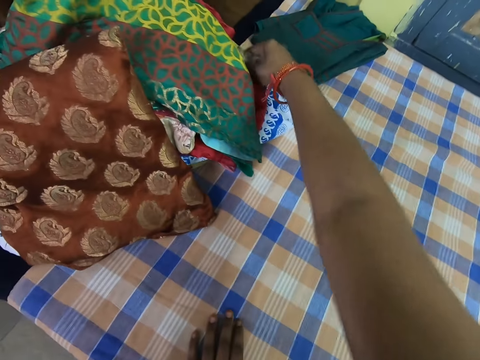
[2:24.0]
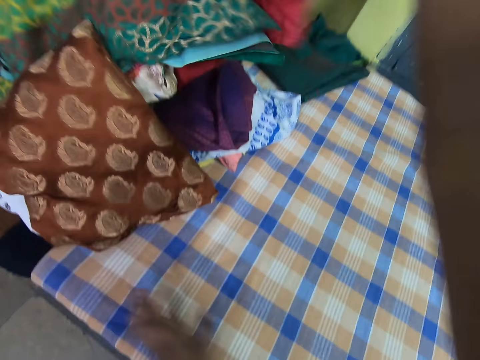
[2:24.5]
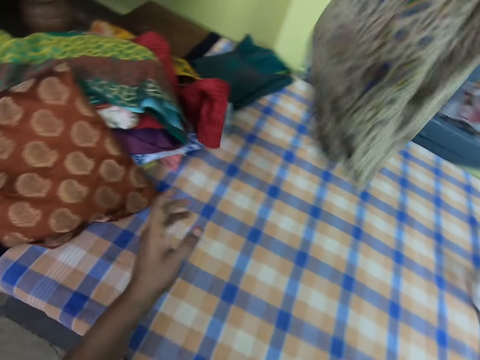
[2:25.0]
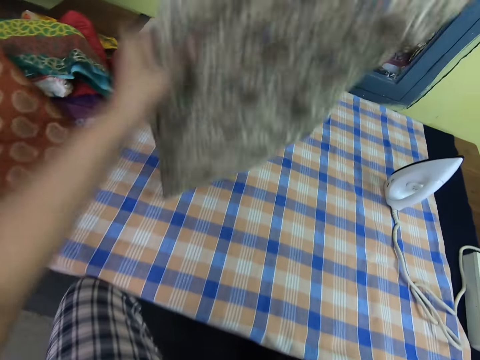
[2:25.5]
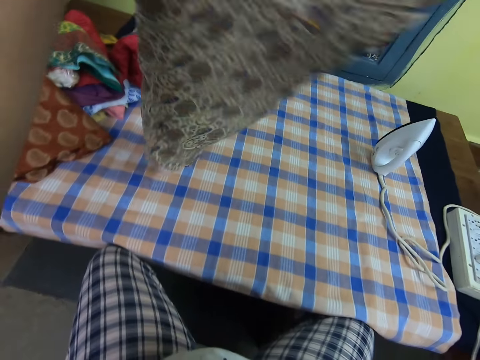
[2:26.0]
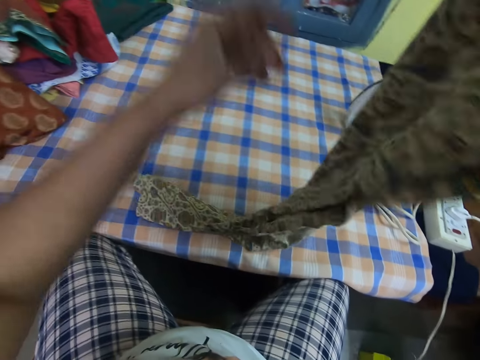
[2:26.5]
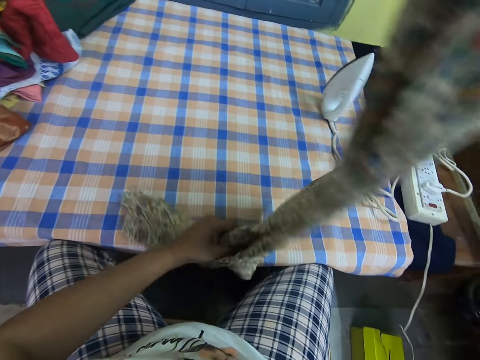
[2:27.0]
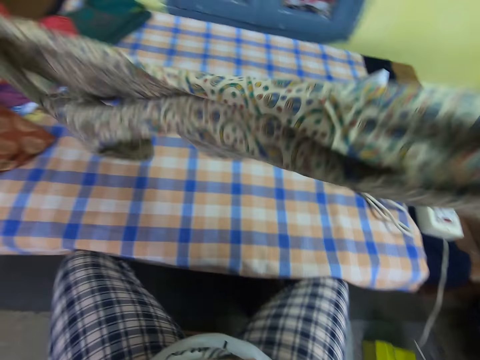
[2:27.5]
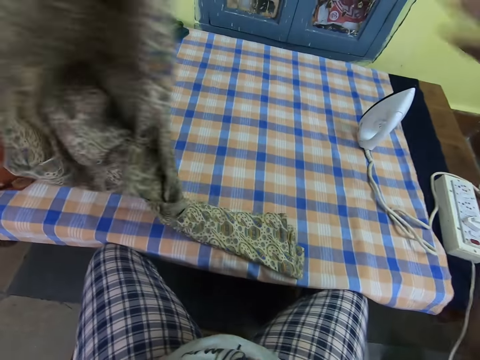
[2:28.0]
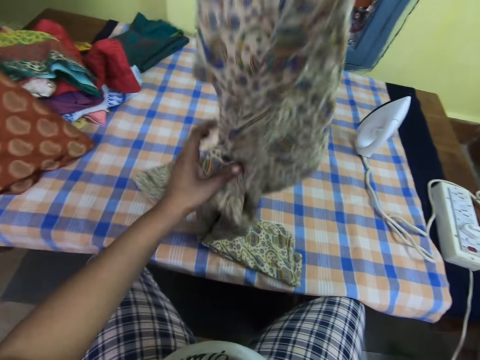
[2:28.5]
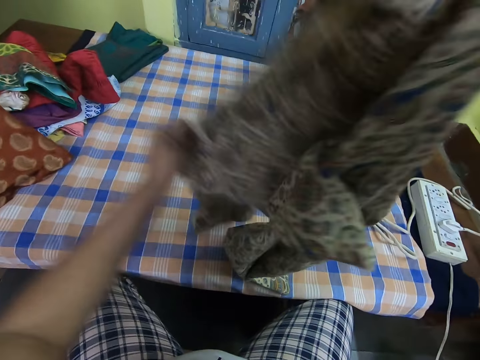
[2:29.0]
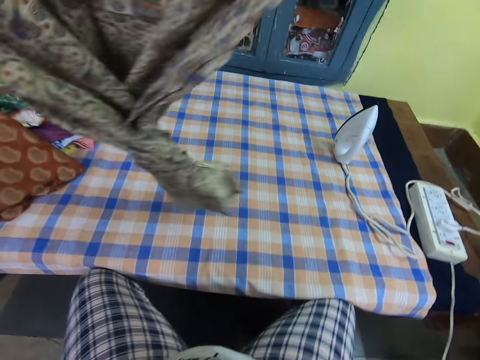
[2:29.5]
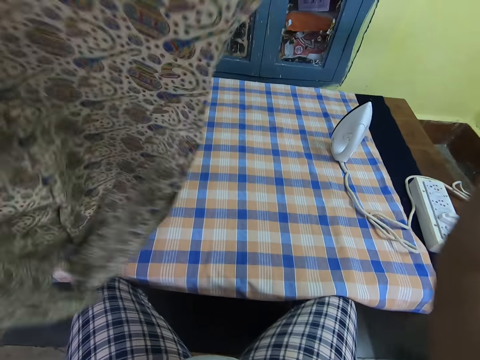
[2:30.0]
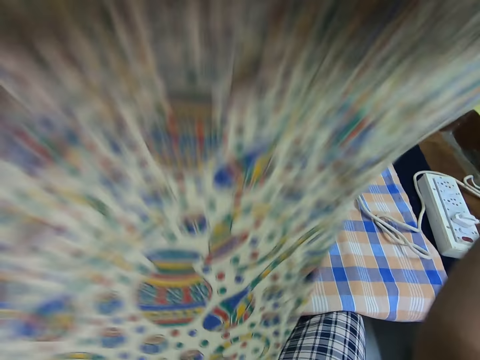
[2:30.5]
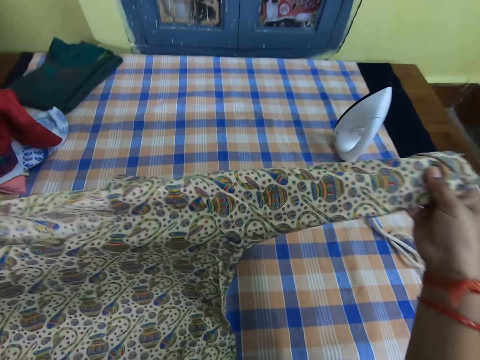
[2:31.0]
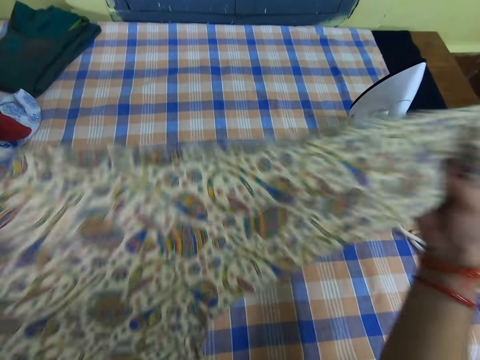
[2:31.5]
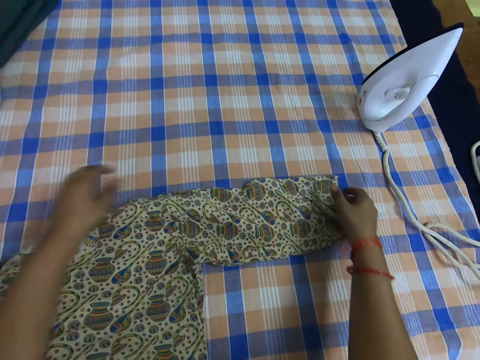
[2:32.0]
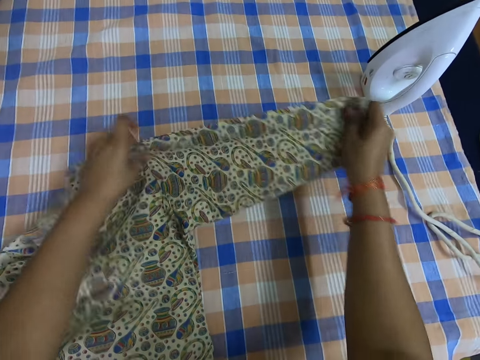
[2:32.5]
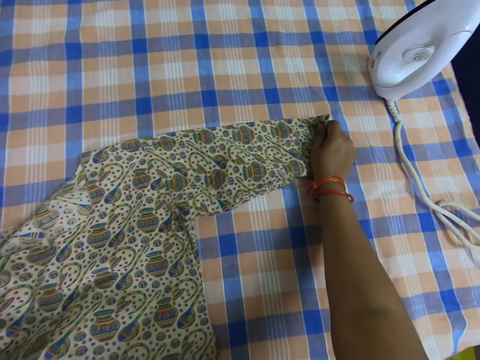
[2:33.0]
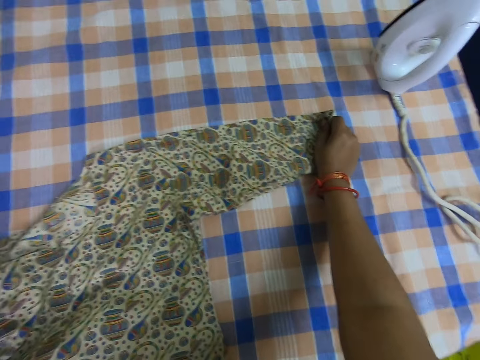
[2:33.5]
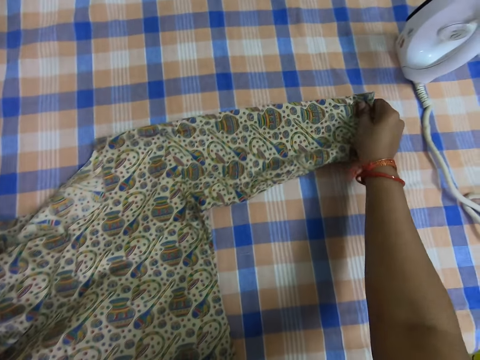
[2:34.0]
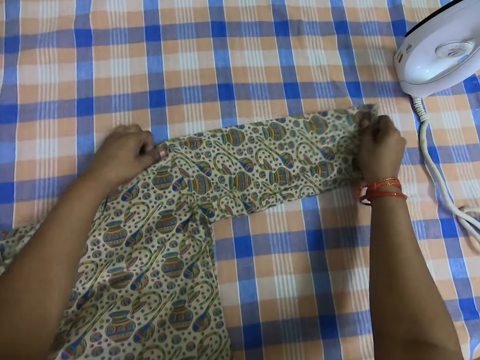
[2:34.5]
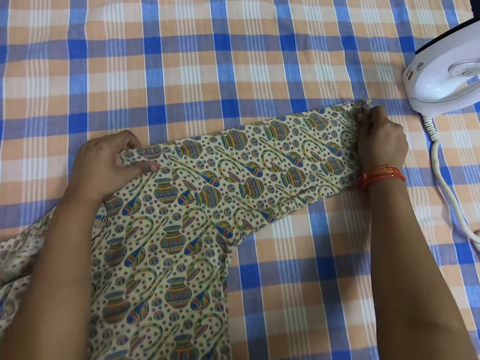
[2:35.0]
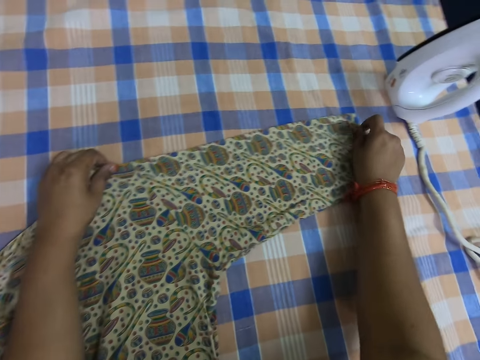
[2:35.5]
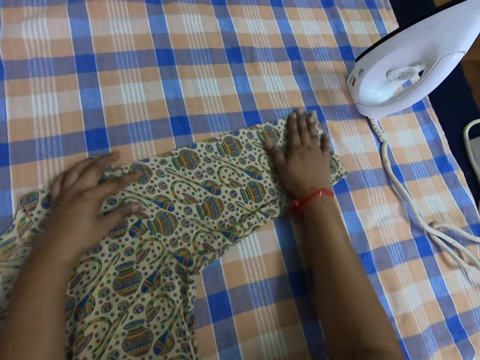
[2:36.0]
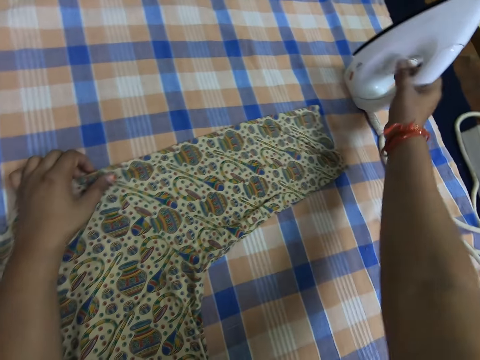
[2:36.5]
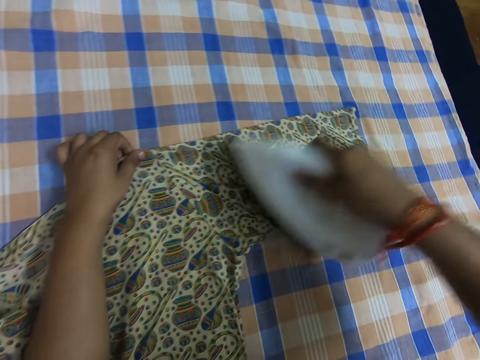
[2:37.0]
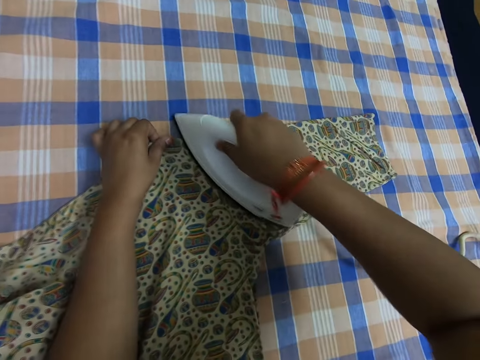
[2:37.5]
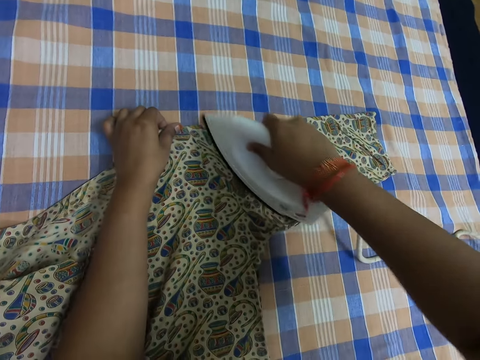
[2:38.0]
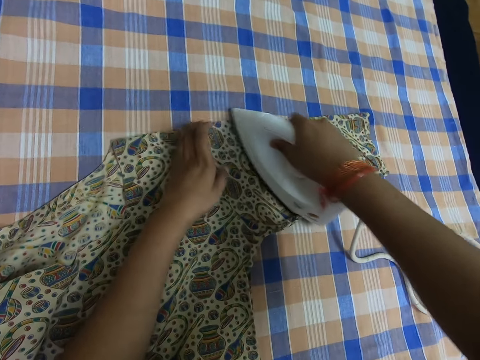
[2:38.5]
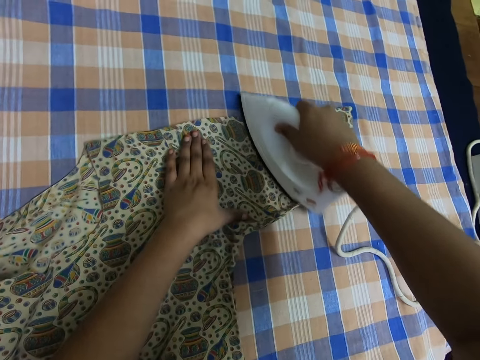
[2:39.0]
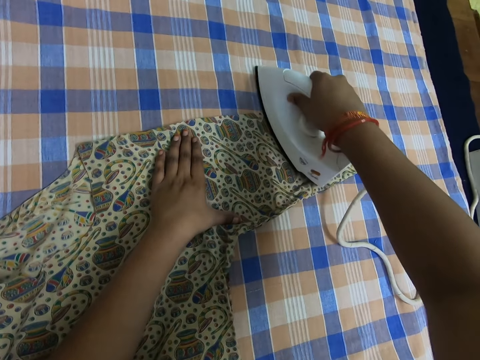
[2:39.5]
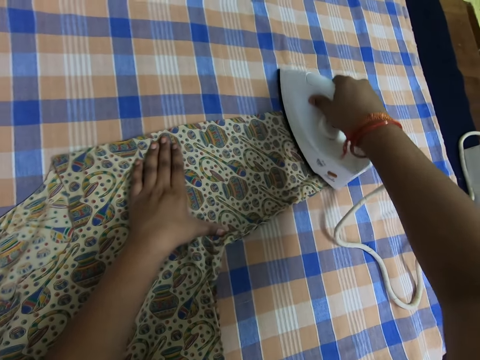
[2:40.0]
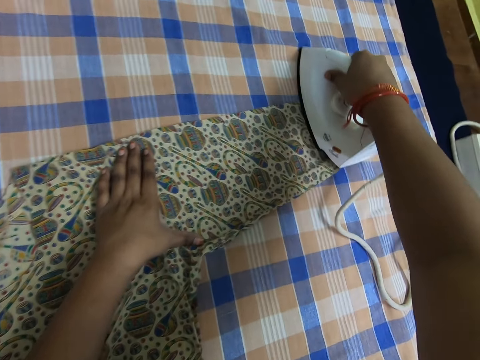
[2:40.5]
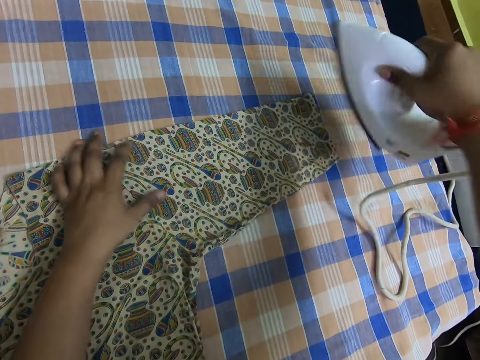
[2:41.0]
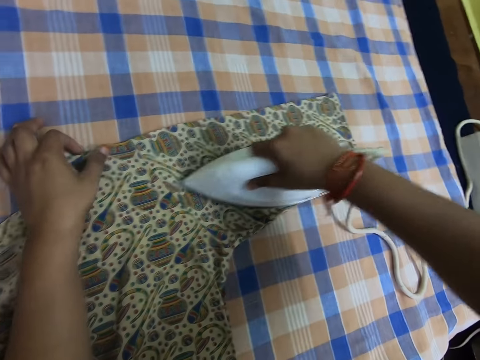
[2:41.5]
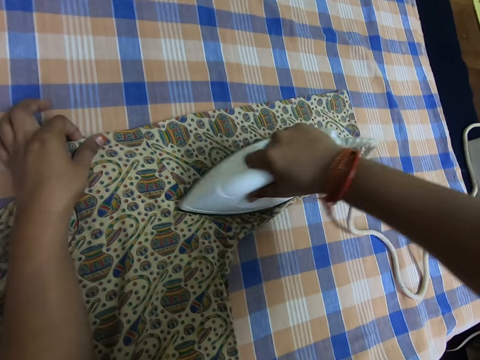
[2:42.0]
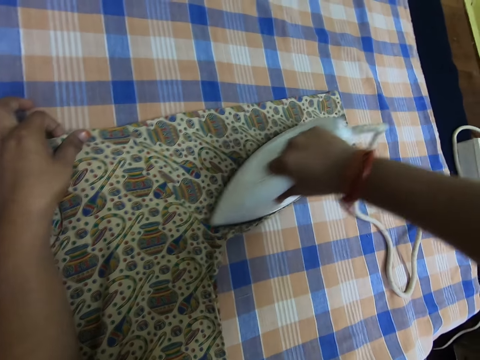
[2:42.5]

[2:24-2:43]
The camera wearer takes the cloth from a huge pile on the bed. He straightens the cloth on the table. He takes the iron on the table with his right hand. He irons the cloth on the bed.

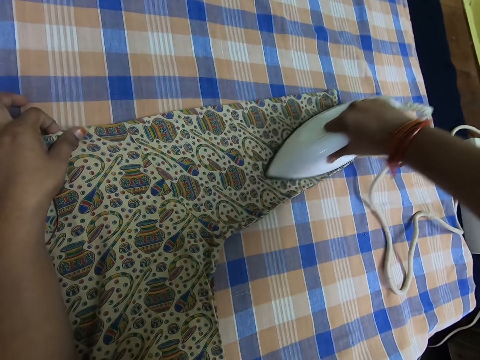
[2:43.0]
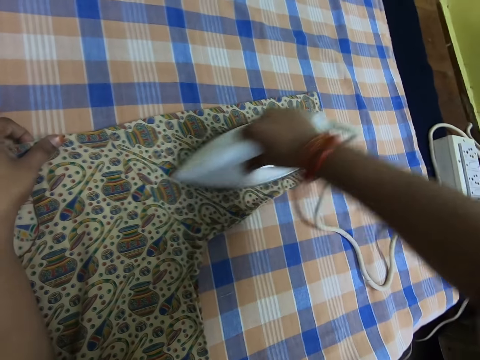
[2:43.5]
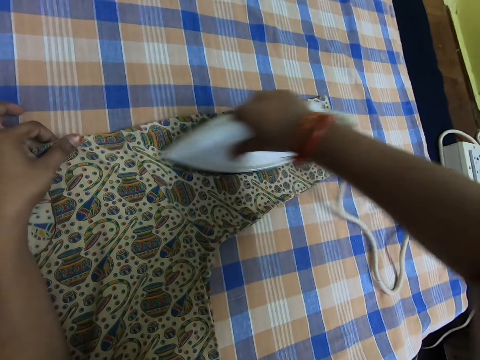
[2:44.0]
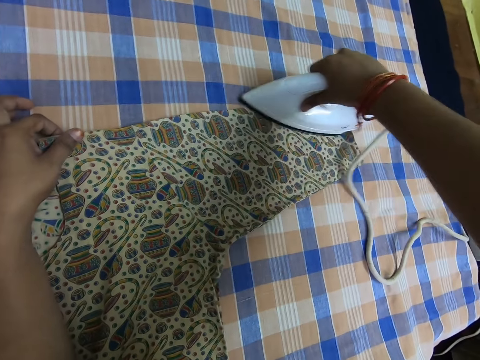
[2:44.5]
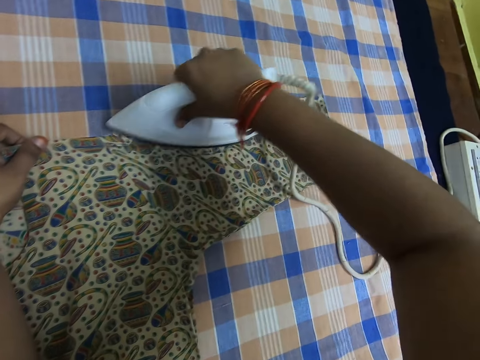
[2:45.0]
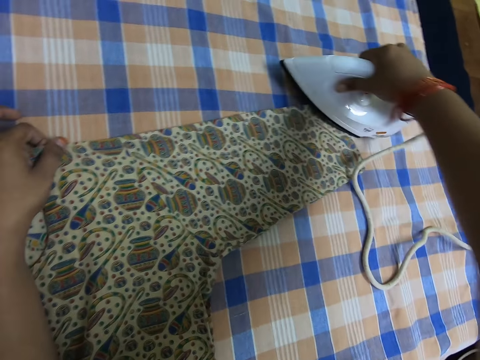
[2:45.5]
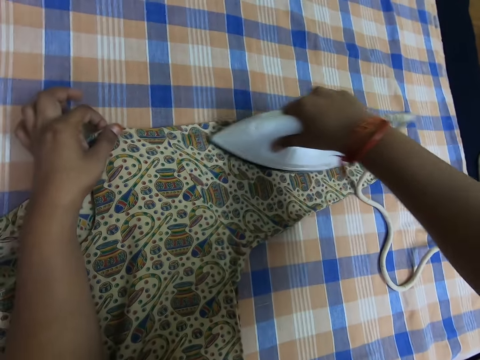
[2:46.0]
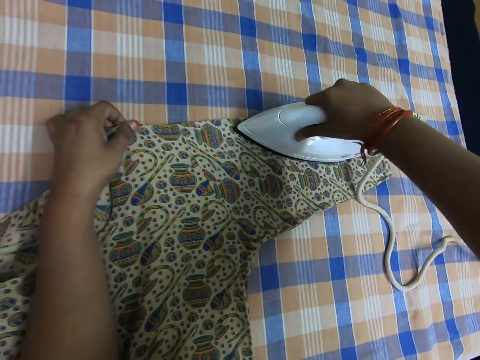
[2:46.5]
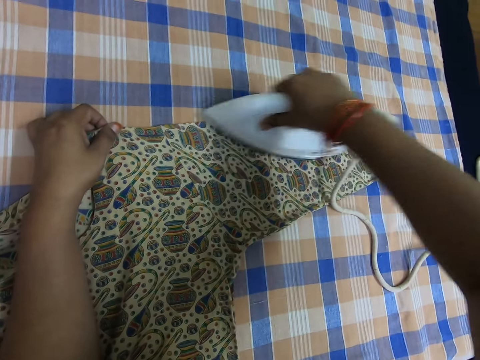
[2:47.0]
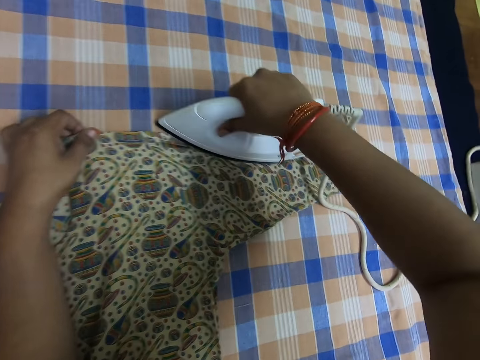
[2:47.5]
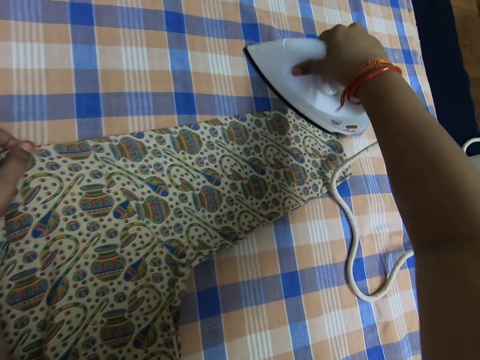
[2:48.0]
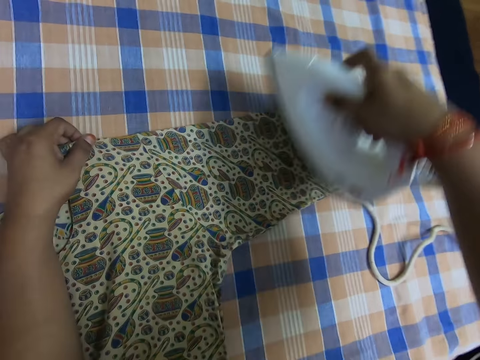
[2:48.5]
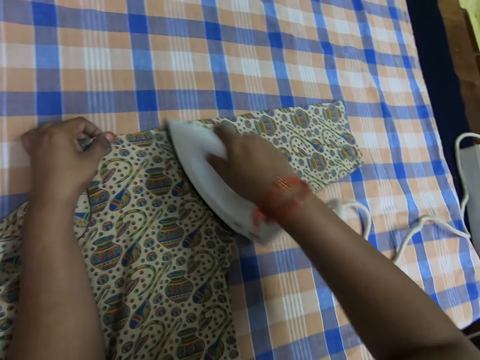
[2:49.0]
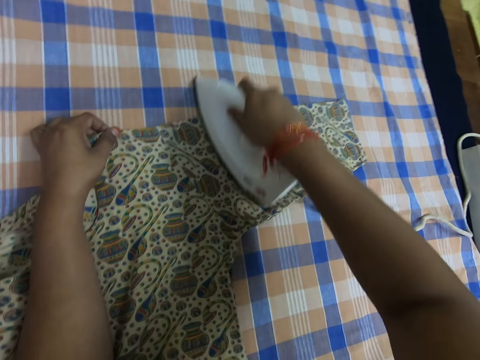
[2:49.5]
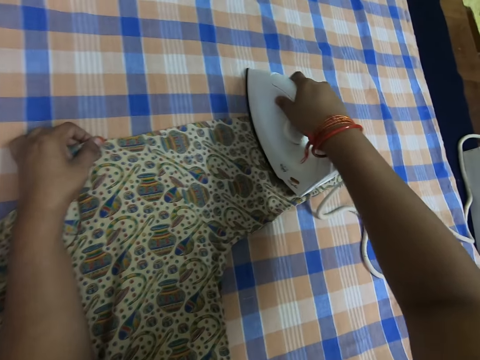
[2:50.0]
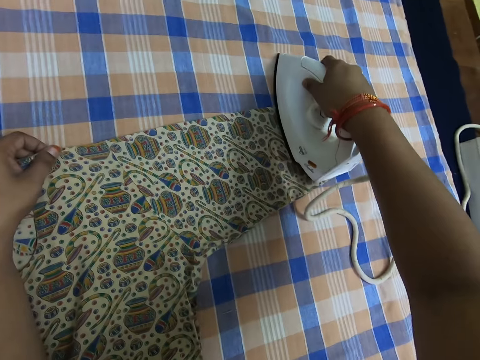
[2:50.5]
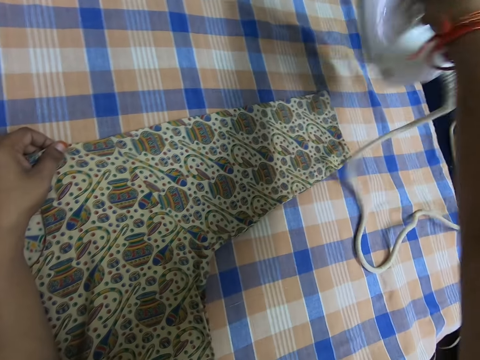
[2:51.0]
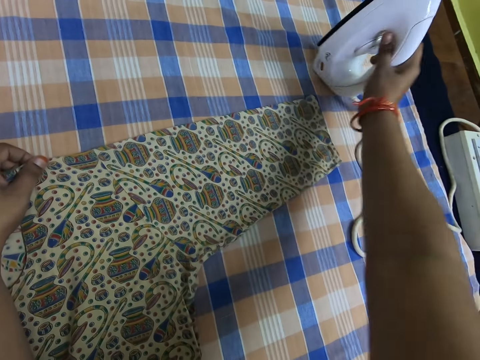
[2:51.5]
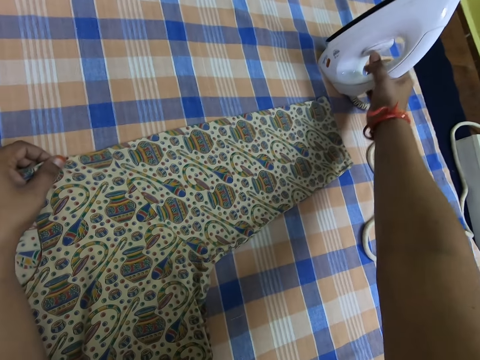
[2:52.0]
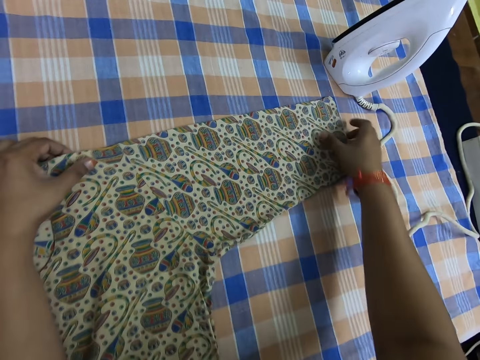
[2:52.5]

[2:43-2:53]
The camera wearer drops the iron on the table.
